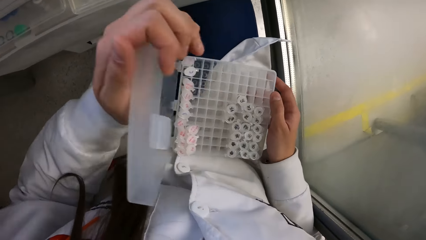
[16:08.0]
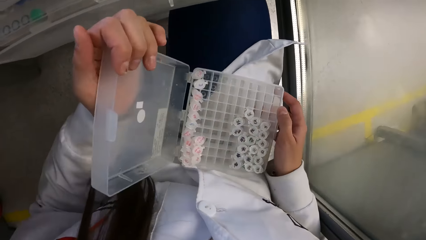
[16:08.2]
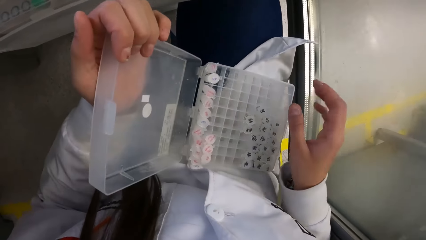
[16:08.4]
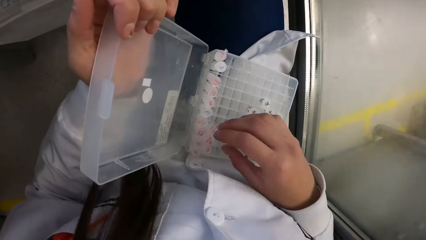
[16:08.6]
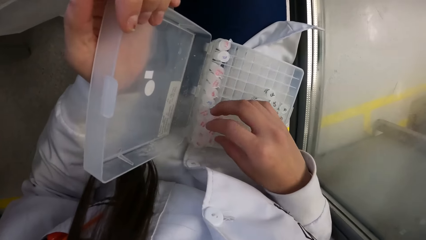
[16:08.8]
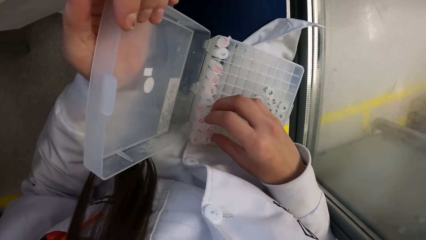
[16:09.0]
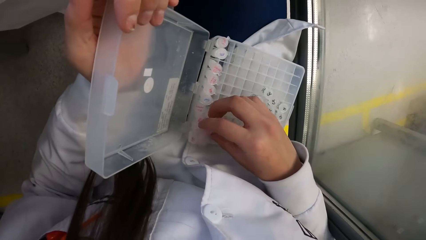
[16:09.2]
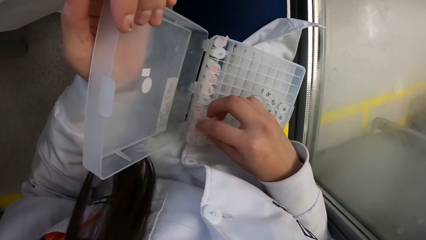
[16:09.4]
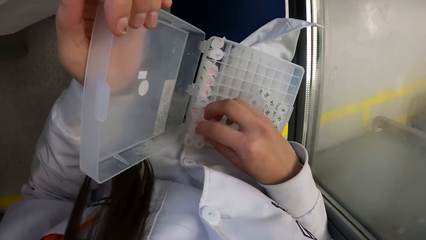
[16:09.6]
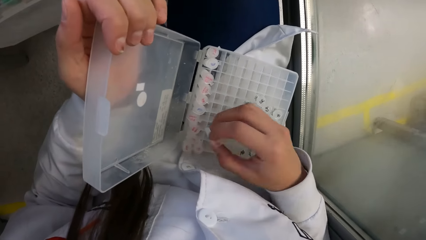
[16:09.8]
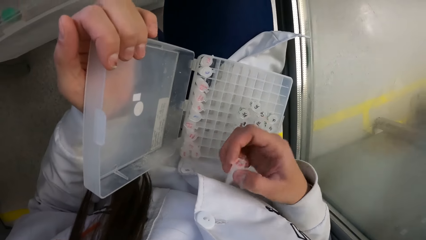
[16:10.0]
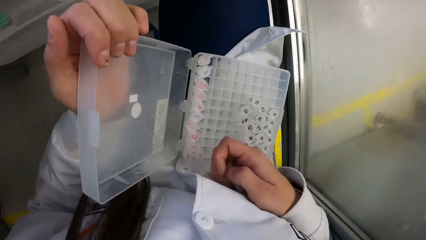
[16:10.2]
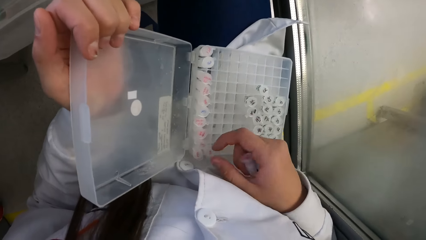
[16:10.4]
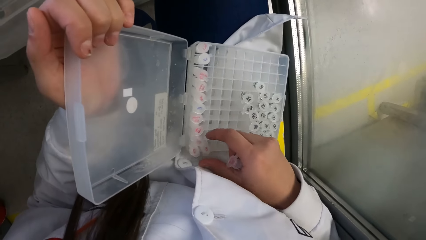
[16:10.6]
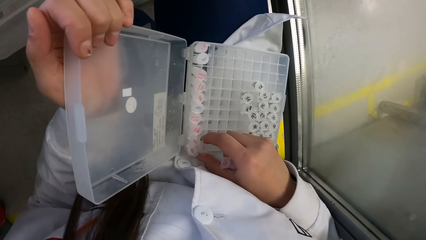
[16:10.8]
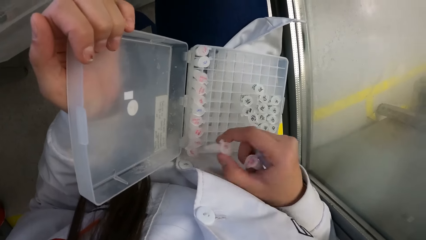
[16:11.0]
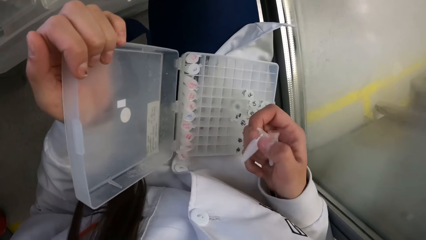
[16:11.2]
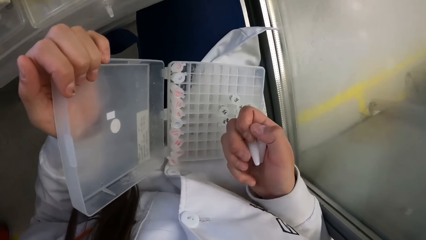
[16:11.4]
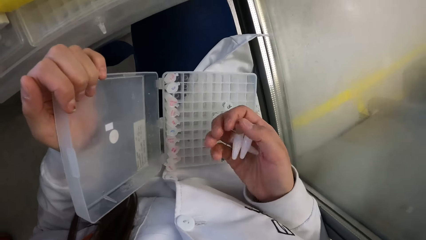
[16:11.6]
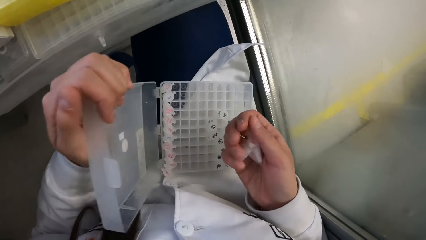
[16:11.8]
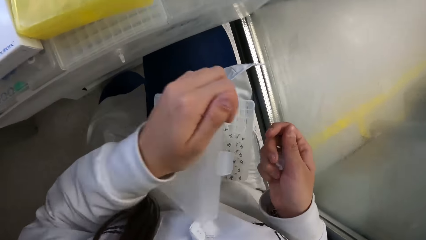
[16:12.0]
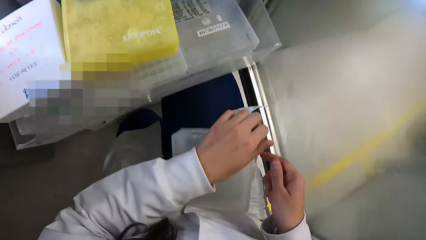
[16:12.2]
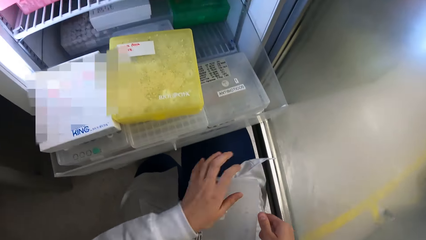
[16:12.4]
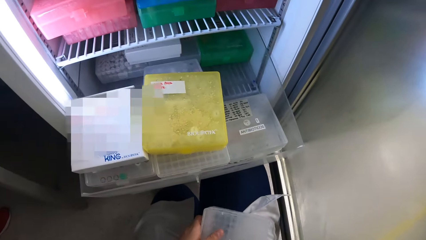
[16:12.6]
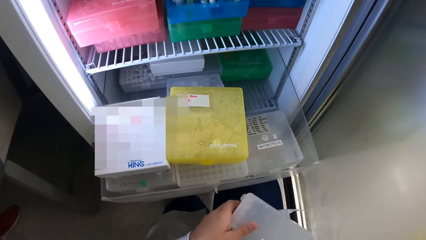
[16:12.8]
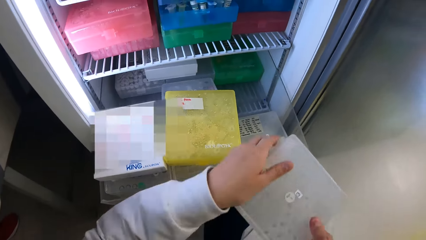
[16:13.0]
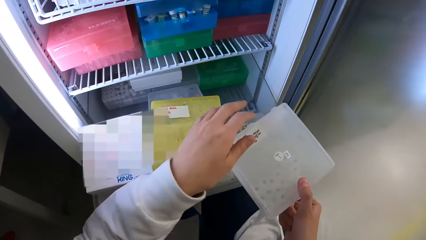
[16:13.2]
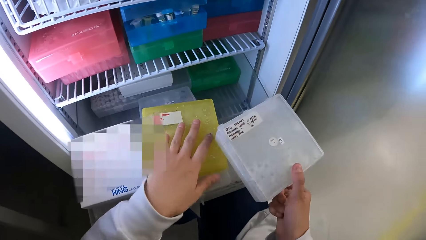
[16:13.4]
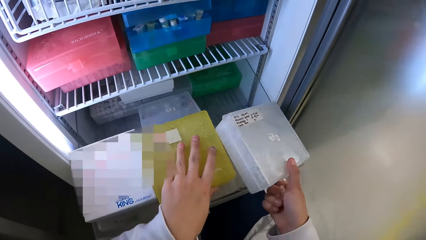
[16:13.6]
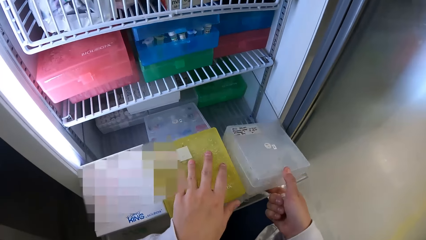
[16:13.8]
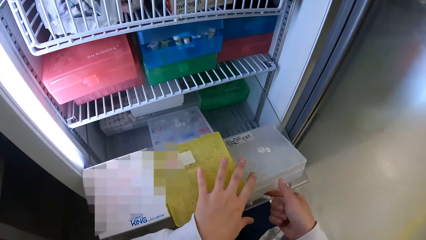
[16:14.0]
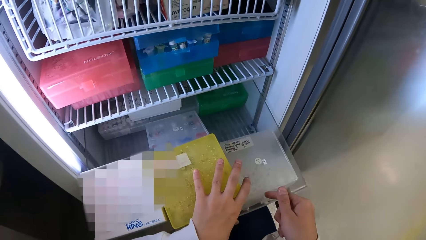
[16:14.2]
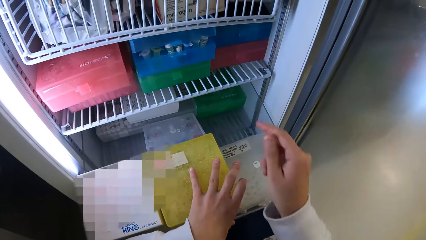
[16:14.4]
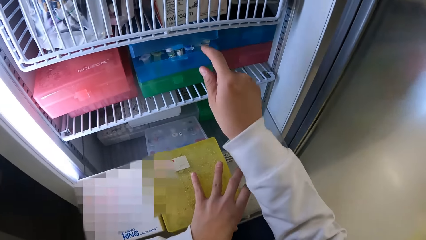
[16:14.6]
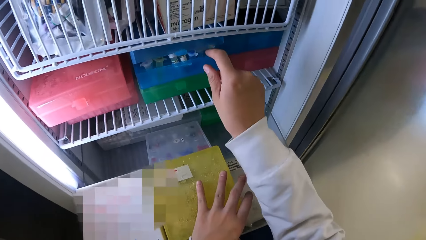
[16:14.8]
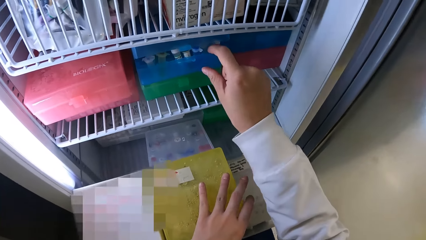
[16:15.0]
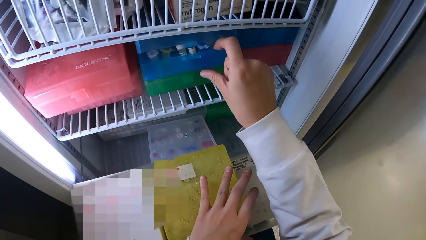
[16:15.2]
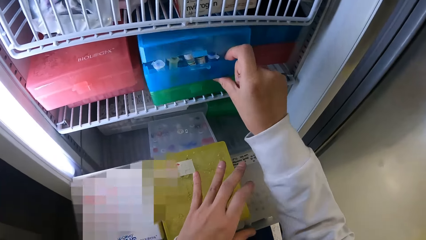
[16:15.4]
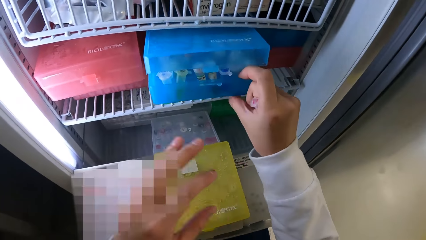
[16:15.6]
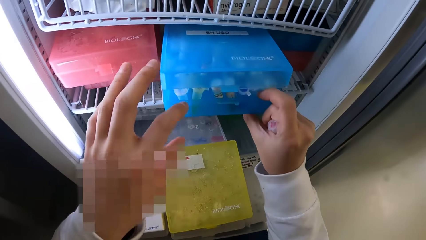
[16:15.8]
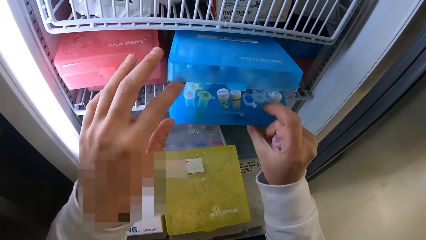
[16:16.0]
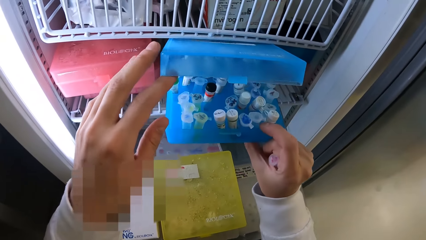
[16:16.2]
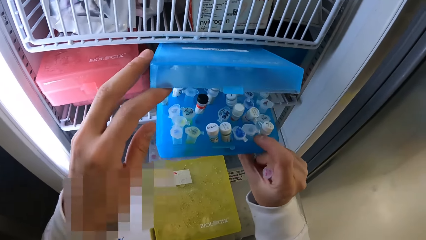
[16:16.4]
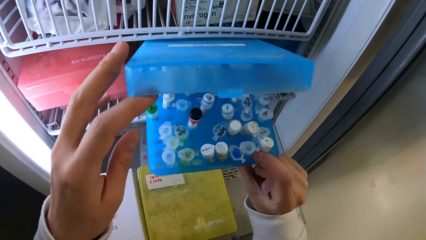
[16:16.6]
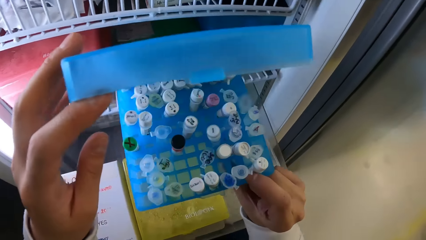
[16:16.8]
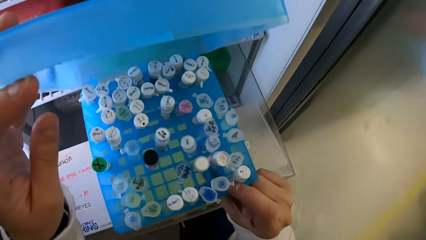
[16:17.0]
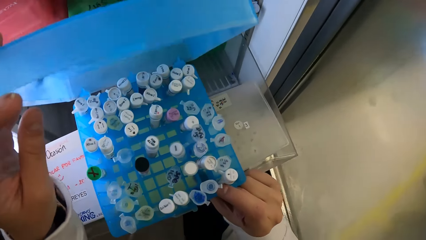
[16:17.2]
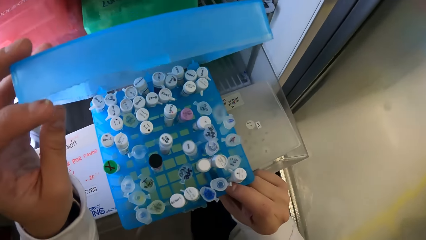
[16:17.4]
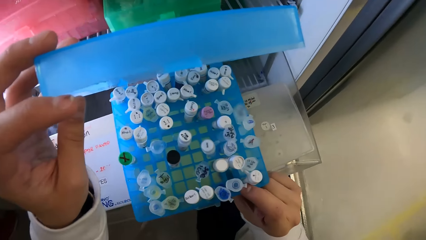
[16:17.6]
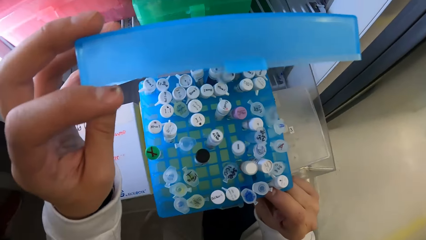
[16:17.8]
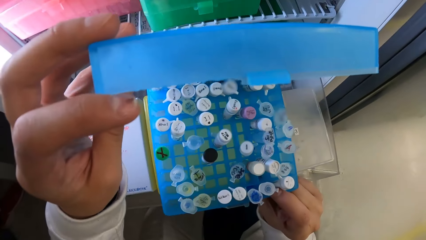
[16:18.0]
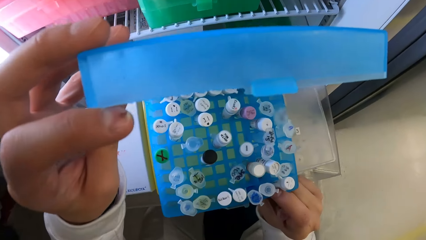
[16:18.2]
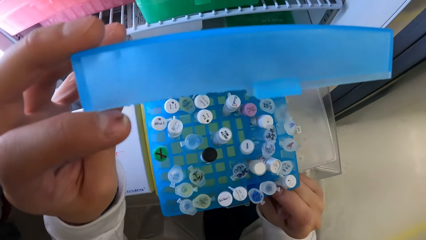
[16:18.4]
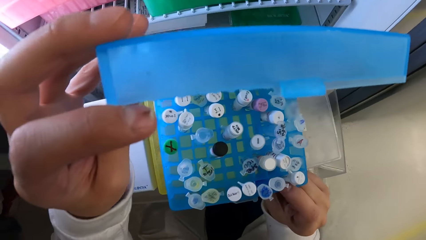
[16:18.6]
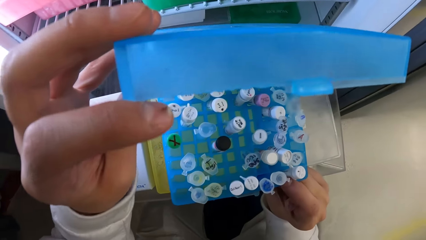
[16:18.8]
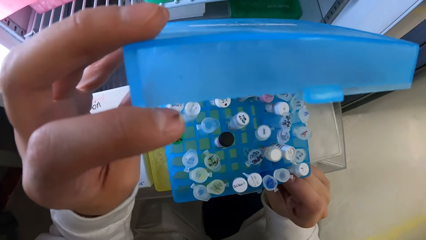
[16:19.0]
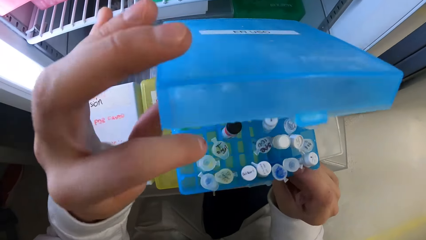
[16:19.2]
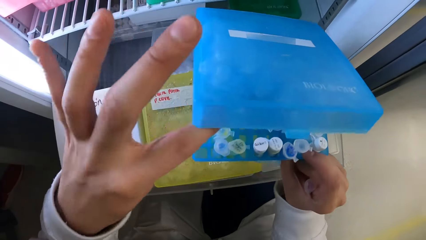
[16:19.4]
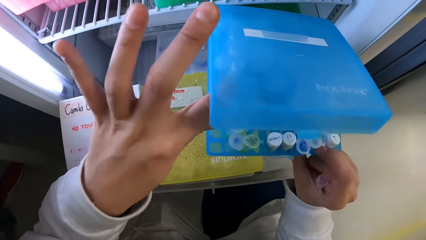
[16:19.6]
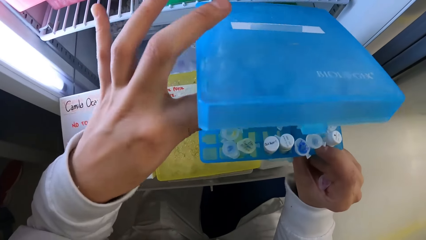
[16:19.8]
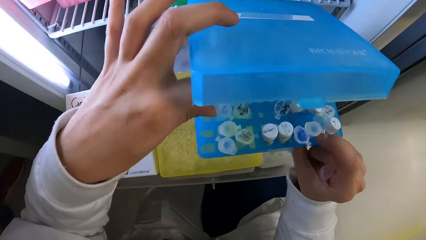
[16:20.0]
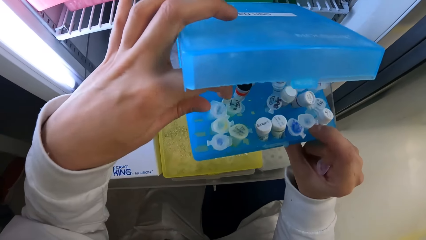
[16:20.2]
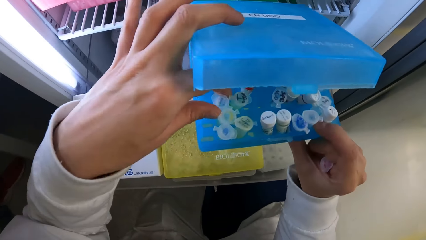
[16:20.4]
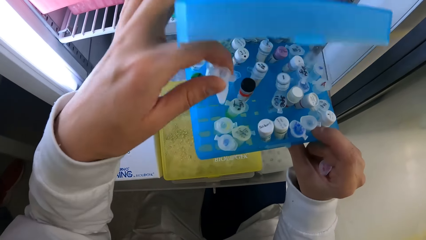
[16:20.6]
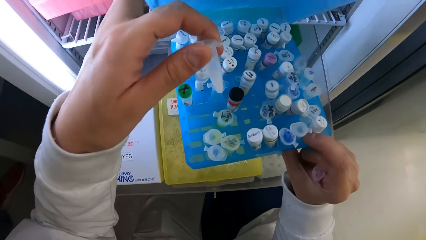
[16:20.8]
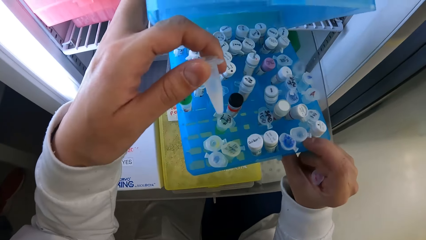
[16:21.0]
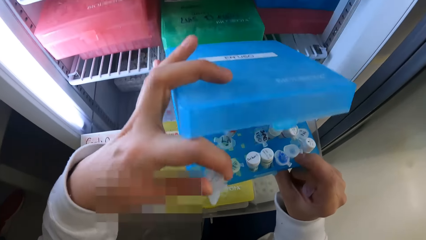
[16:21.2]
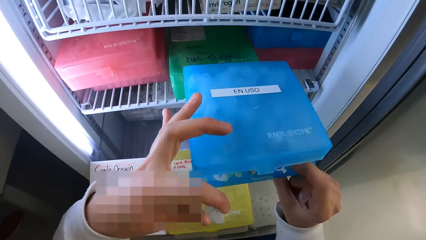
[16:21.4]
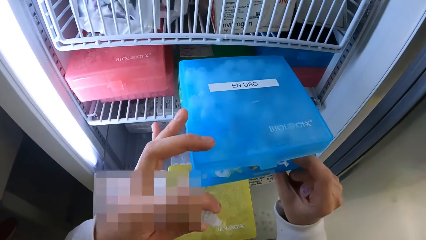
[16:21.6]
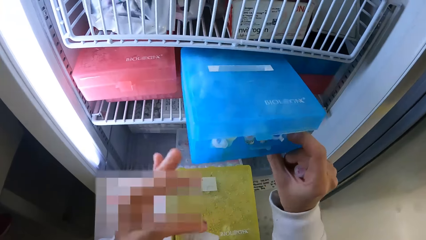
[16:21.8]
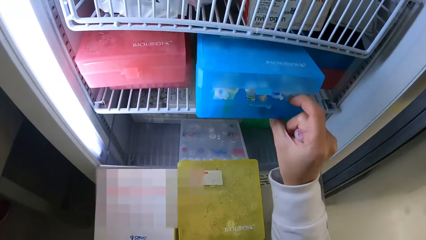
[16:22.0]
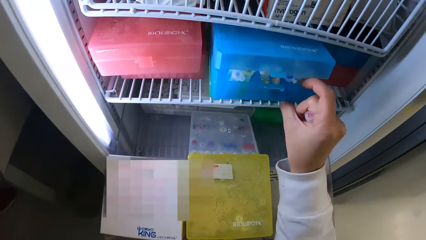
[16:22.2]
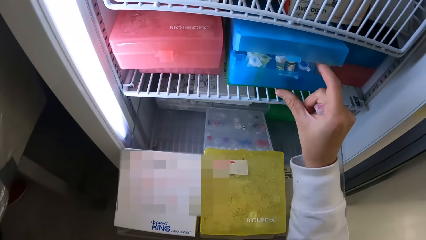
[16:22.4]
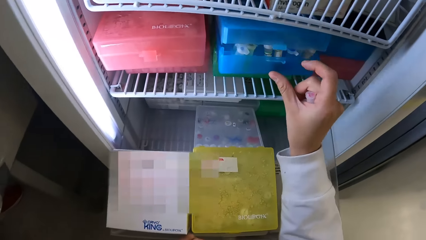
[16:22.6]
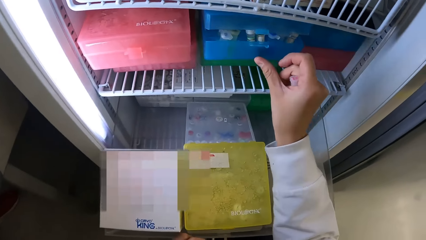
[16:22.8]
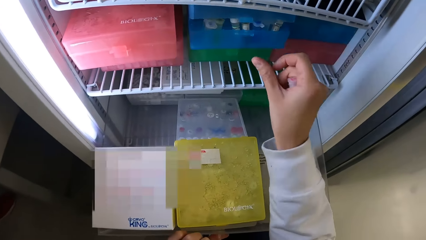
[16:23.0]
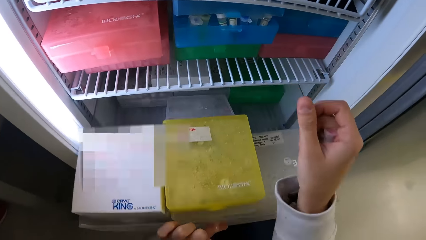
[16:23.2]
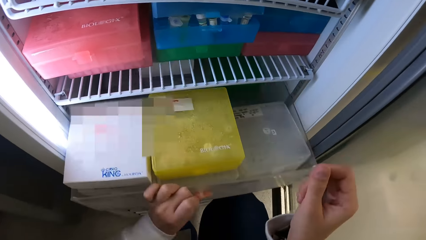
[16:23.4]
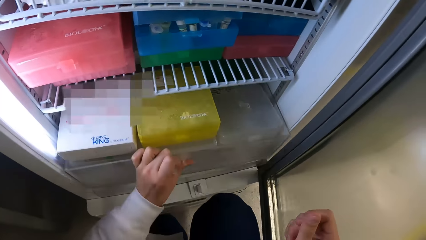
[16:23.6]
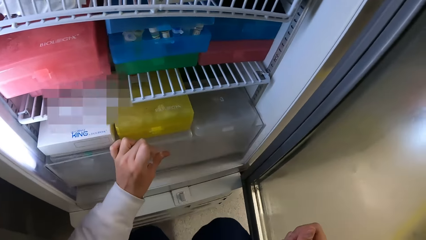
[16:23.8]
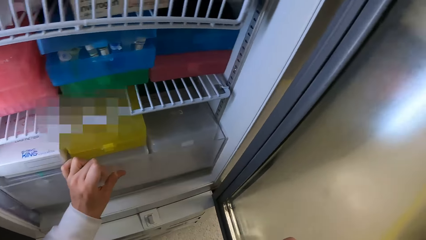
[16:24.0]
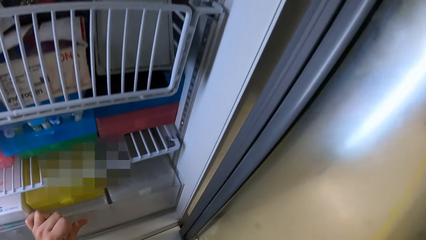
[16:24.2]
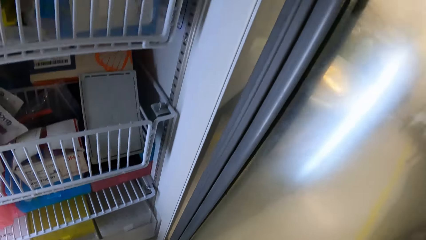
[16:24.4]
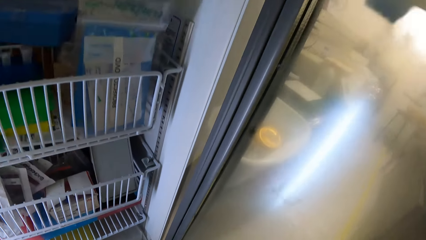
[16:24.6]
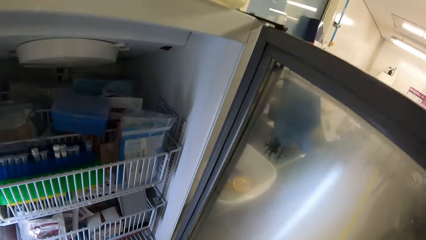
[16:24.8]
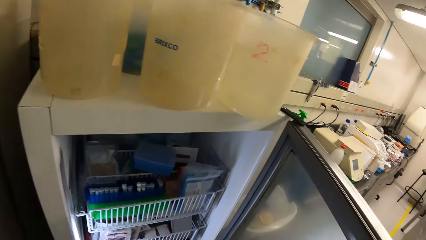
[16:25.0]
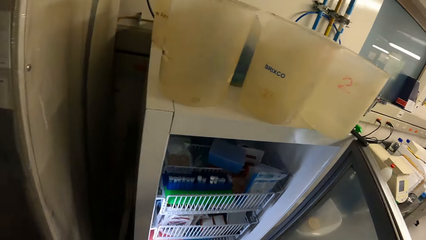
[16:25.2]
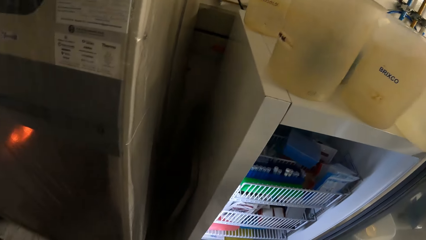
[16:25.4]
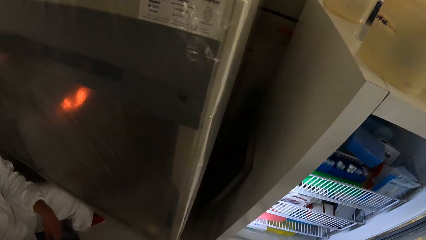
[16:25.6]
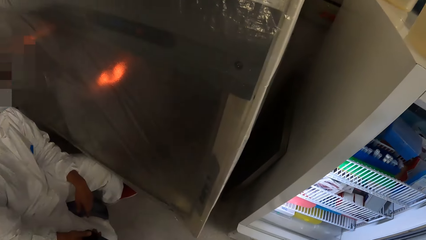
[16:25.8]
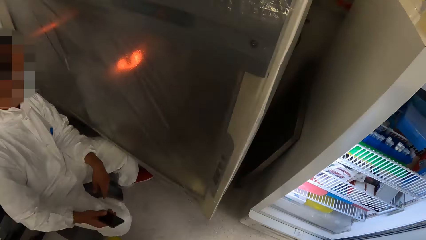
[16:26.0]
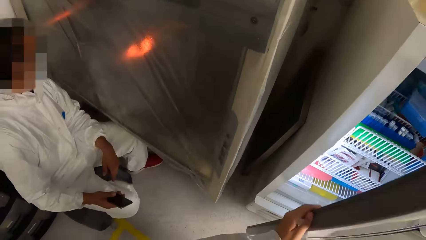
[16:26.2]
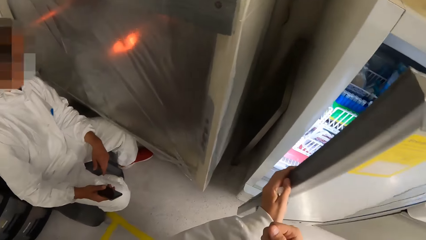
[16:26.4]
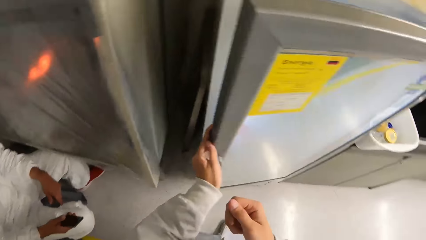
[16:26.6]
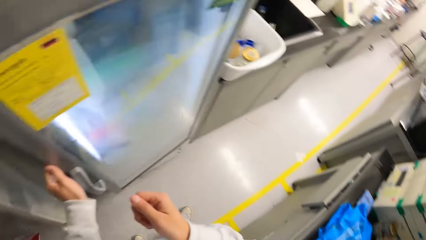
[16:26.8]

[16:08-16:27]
The camera wearer picks a reagent from the transparent box with her right hand. She picks a reagent from the transparent box with her right hand again. She closes the transparent box with her left hand. She carries the transparent box with both hands. She removes her left hand from the transparent box. She adjusts the yellow box with her left hand. She places the transparent box into the cabinet or crisper with her right hand. She pulls a blue box from a cabinet in the fridge with her right hand. She opens the blue box with her left hand. She stares at the specimen tubes in the storage box. She picks a reagent from the blue box with her left hand. She places the blue box in the cabinet with her right hand. She pushes the crisper into the fridge. She closes the cabinet with her left hand. She gets up from the floor. She closes the fridge with her left hand.
